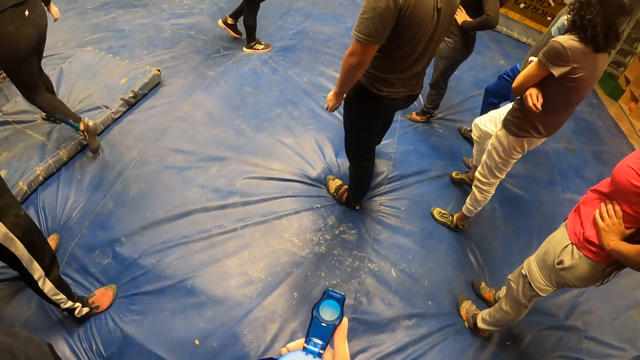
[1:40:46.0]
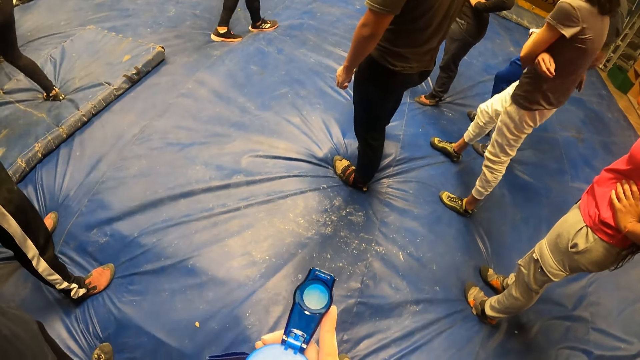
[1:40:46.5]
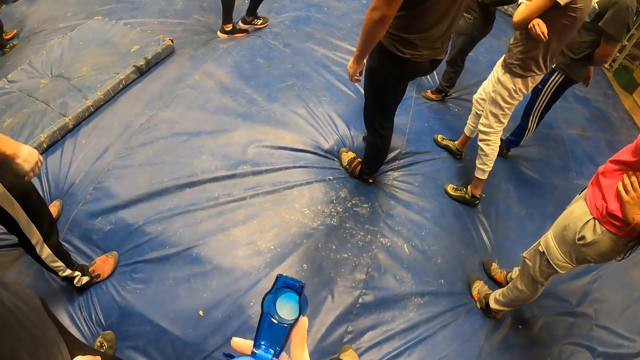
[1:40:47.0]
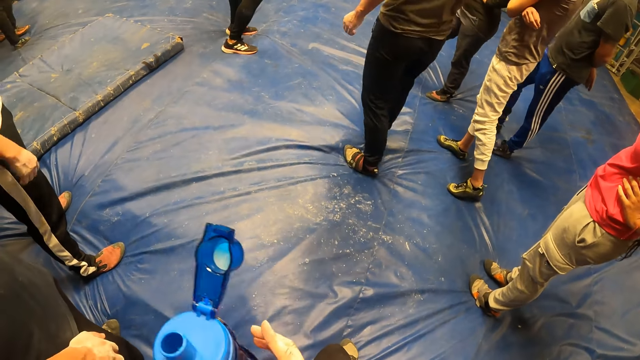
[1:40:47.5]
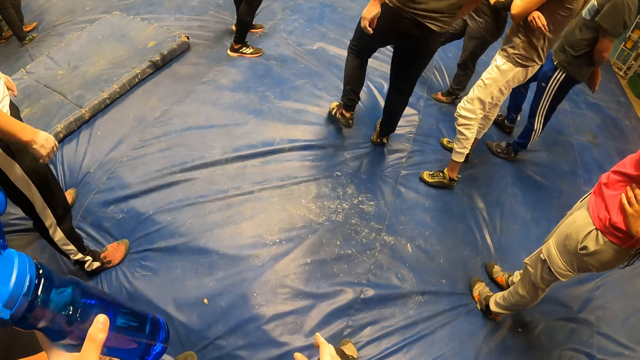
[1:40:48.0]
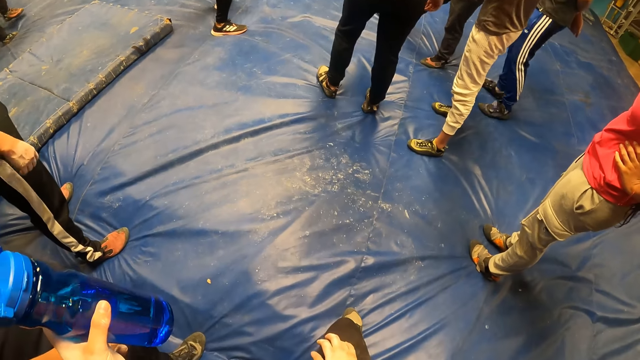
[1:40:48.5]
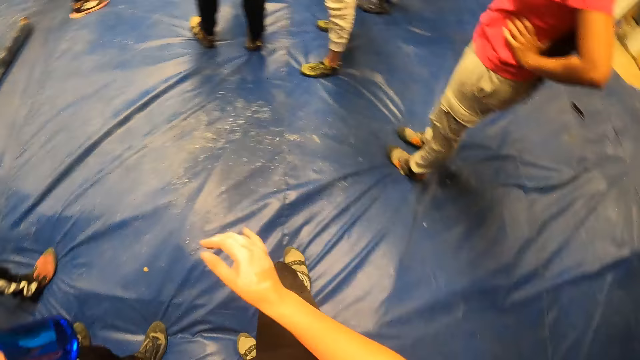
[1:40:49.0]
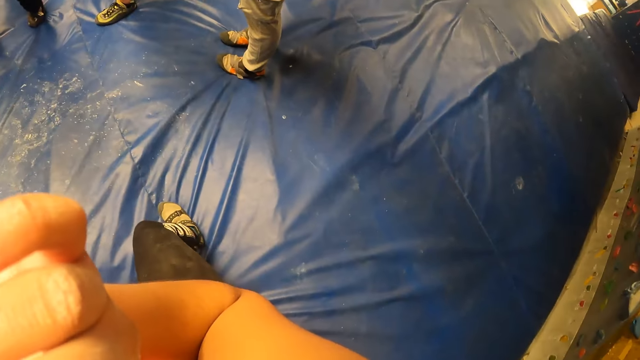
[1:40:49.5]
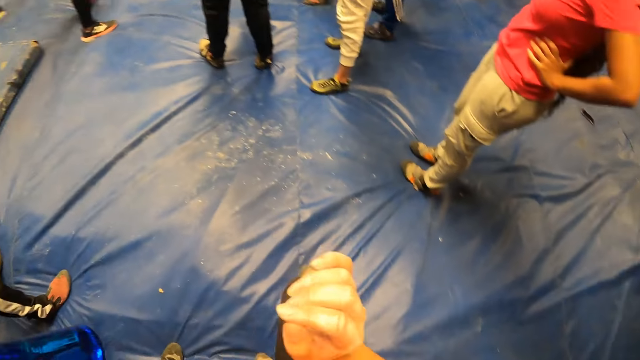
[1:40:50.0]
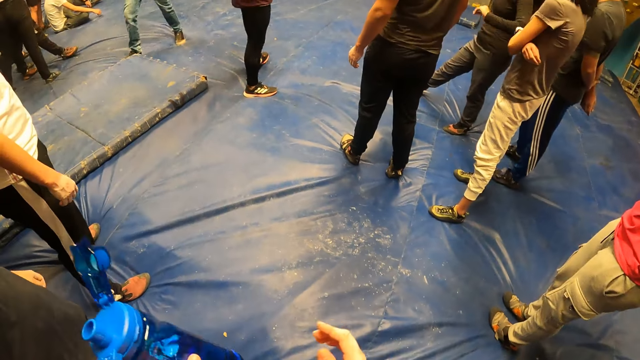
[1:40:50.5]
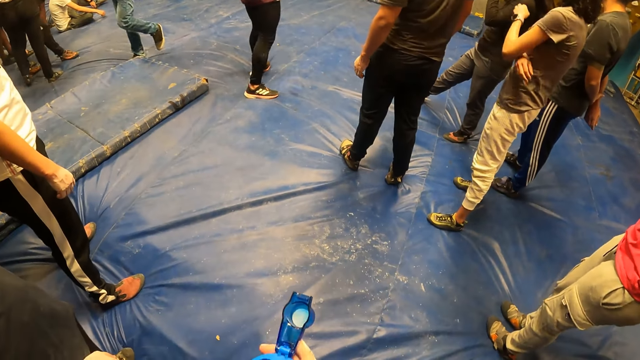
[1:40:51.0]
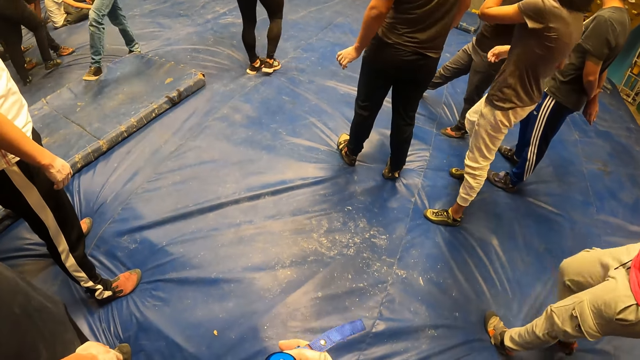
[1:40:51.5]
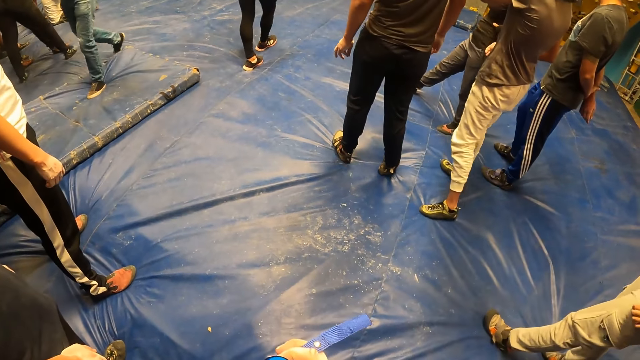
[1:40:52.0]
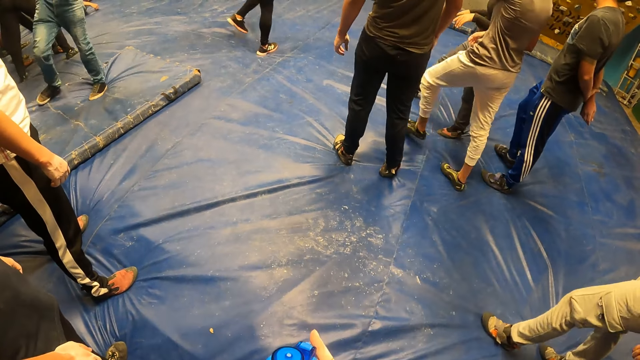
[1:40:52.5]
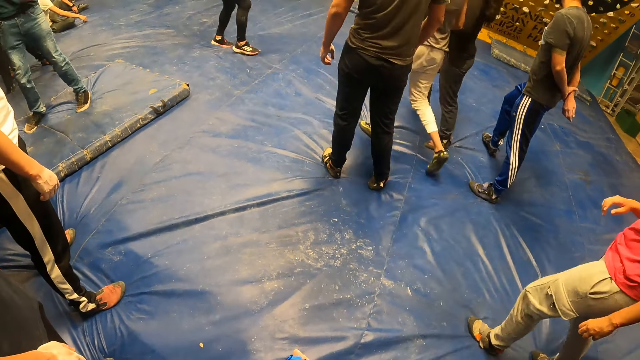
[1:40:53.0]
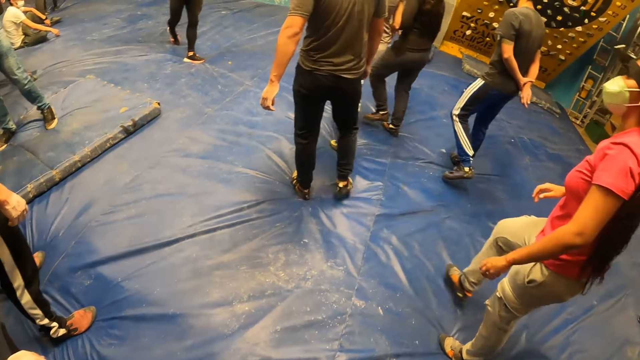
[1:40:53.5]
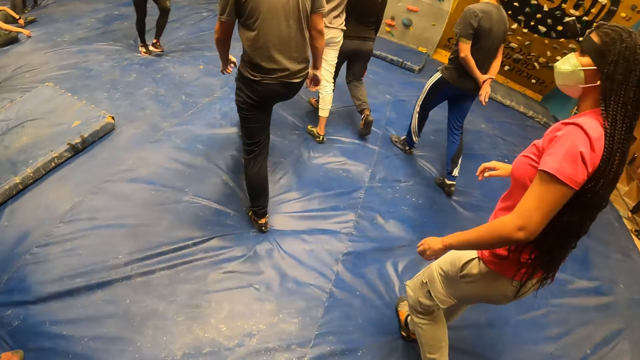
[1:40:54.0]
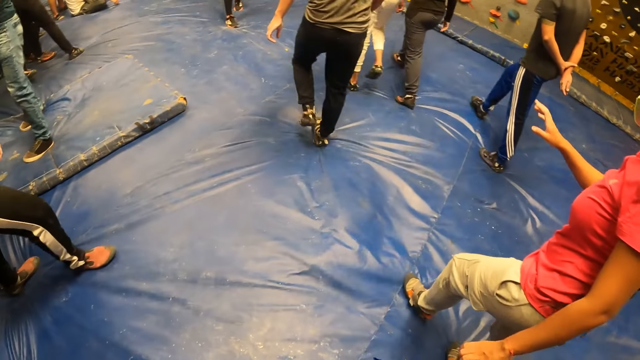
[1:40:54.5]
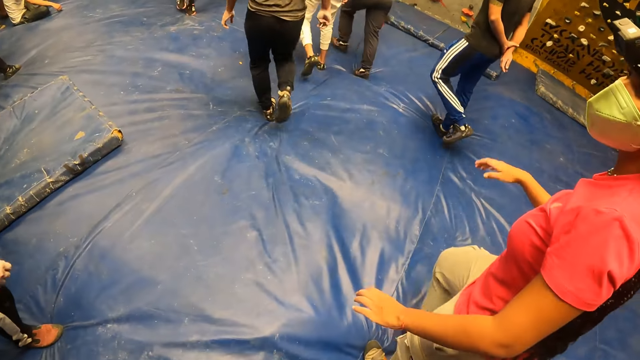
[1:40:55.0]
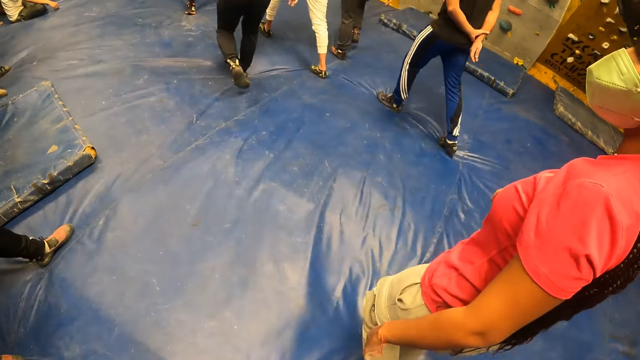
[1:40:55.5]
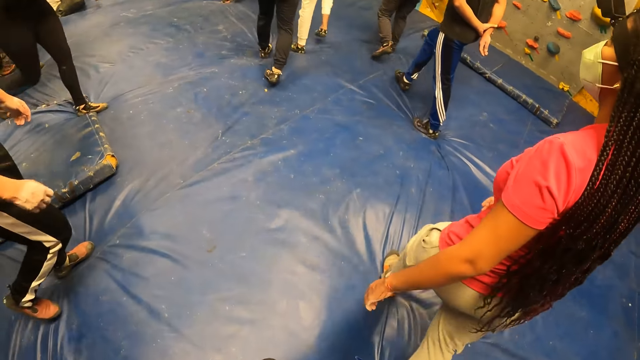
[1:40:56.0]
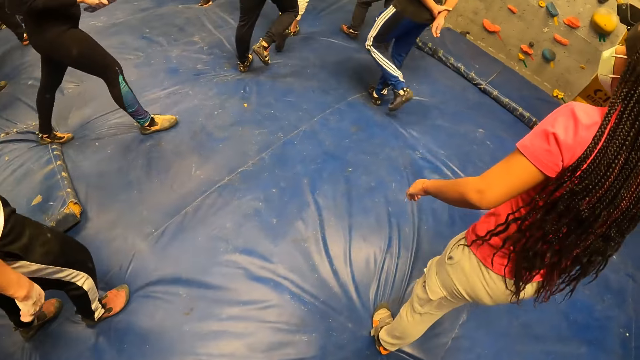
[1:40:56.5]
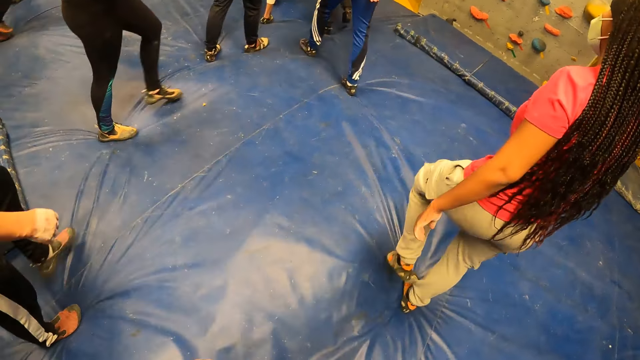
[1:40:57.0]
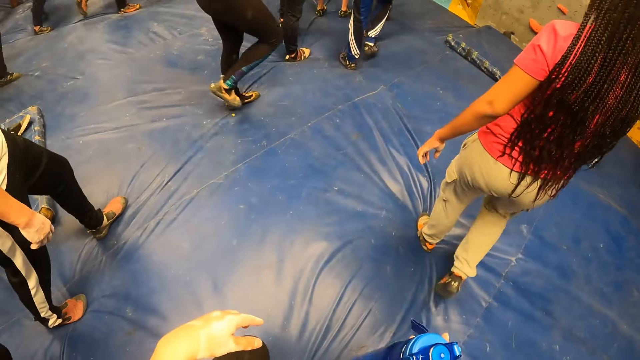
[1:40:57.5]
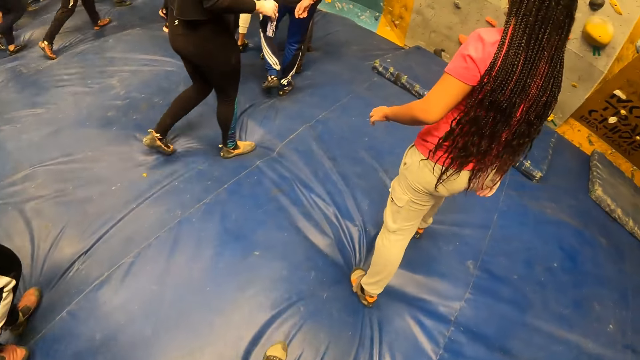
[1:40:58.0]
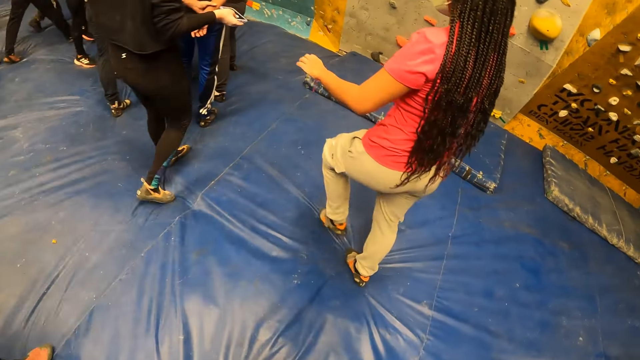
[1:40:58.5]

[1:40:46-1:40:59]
The camera wearer passes the water bottle to his left hand with his right hand. He looks at the bottle. He lifts his hand. He passes the water bottle to his right hand with his left hand. He walks in the room.

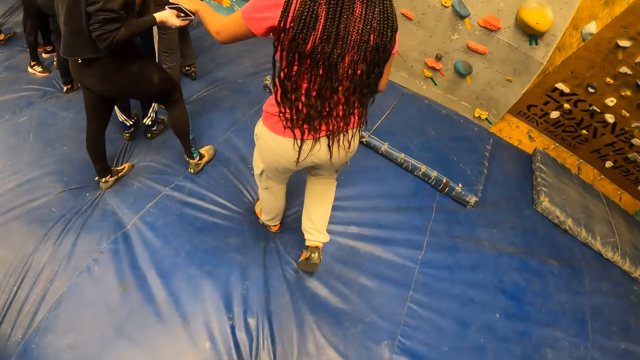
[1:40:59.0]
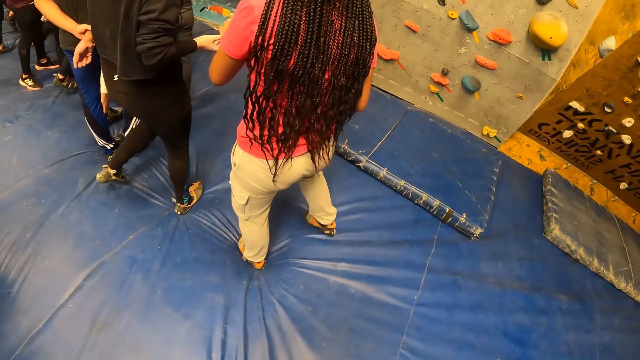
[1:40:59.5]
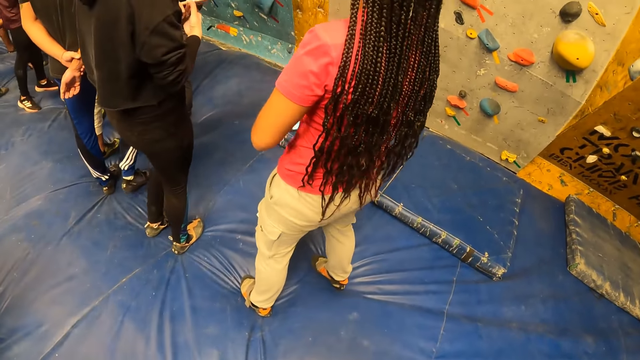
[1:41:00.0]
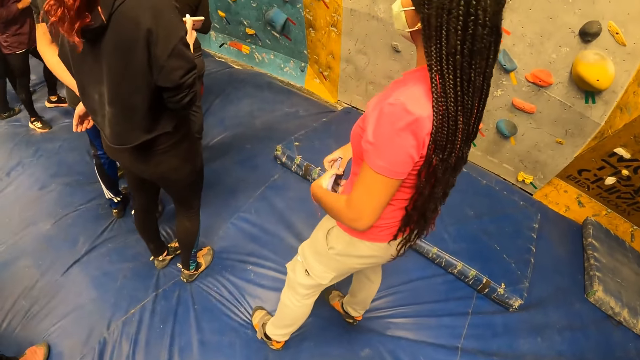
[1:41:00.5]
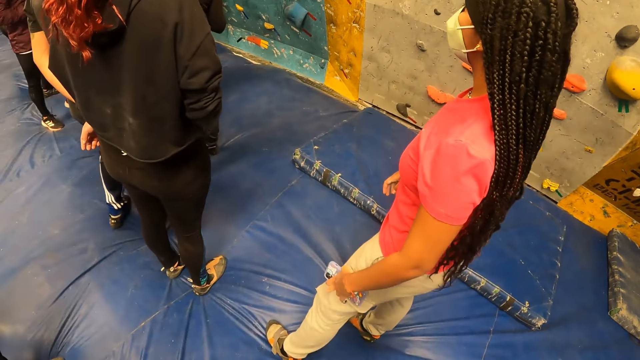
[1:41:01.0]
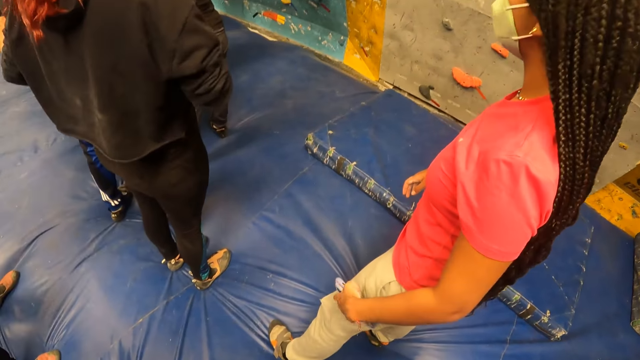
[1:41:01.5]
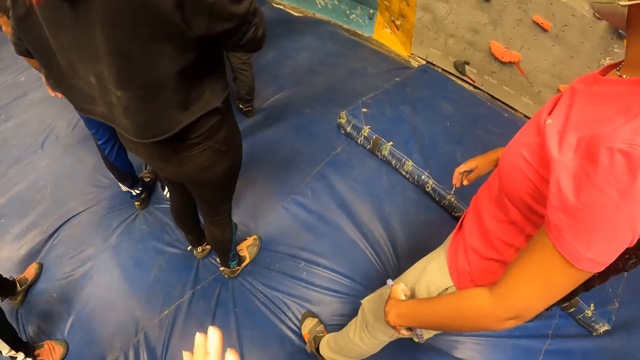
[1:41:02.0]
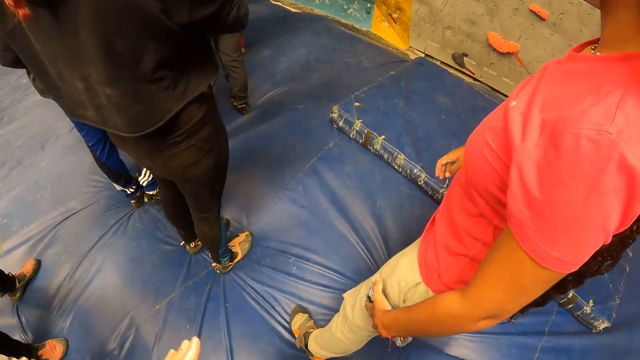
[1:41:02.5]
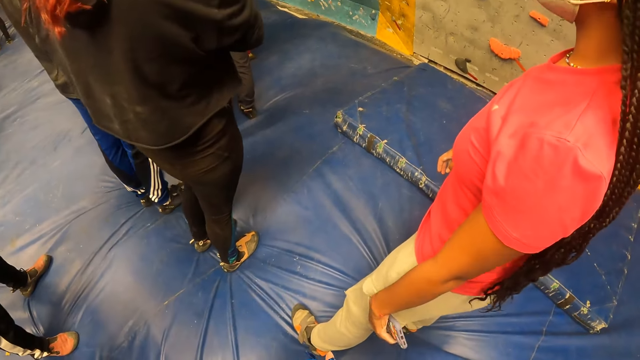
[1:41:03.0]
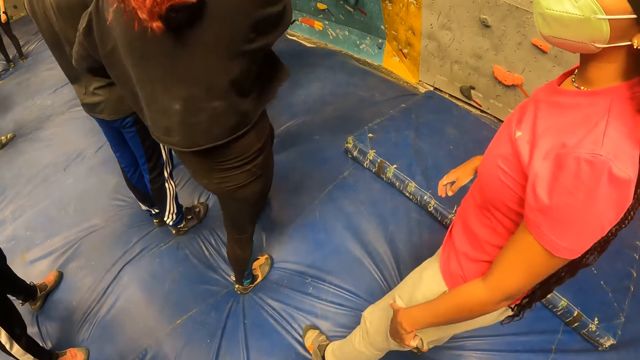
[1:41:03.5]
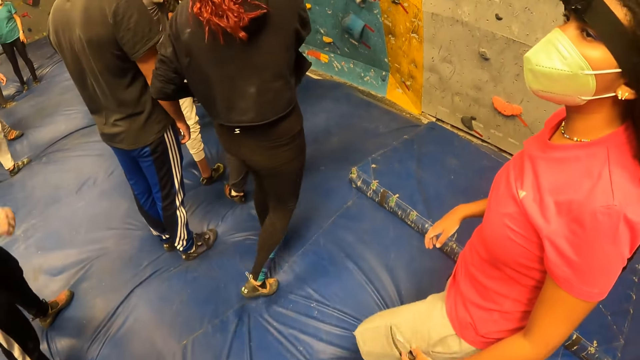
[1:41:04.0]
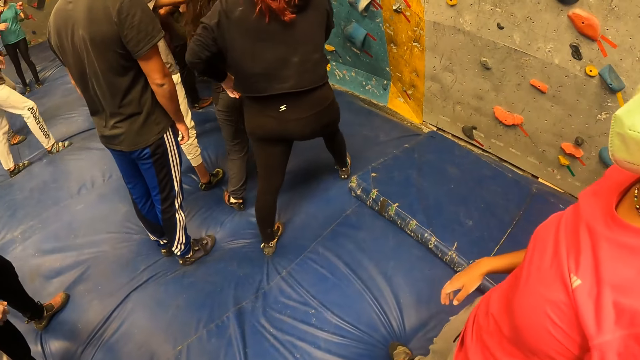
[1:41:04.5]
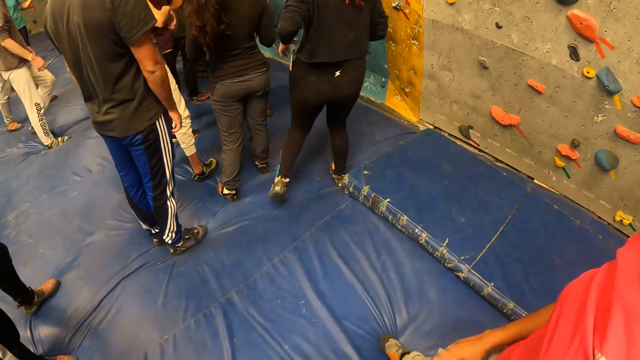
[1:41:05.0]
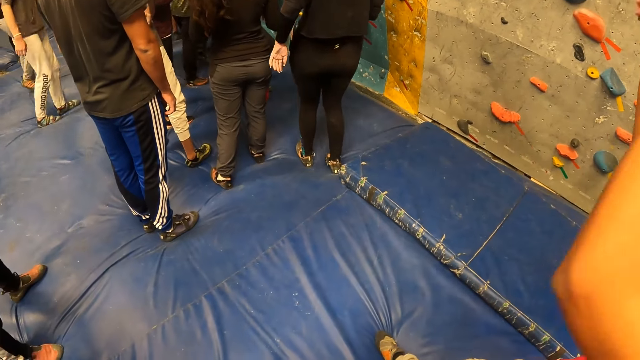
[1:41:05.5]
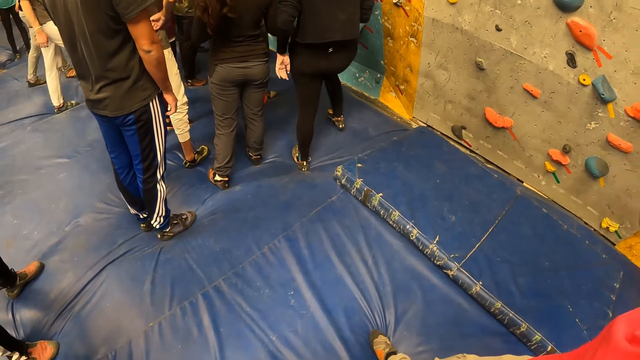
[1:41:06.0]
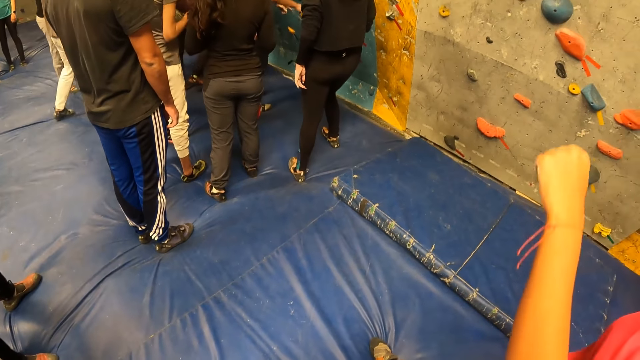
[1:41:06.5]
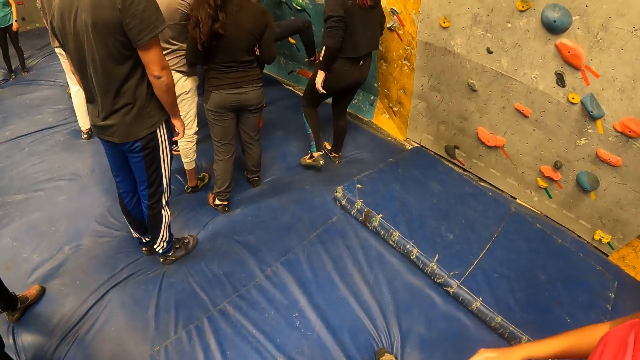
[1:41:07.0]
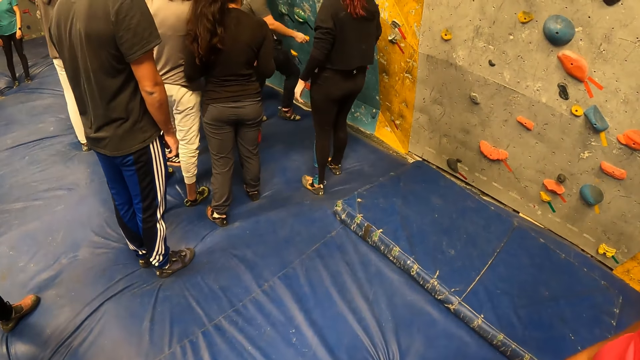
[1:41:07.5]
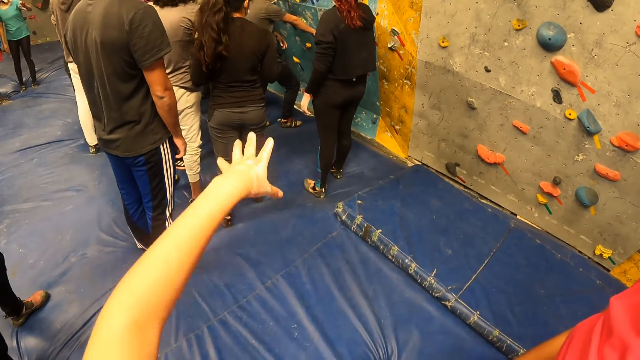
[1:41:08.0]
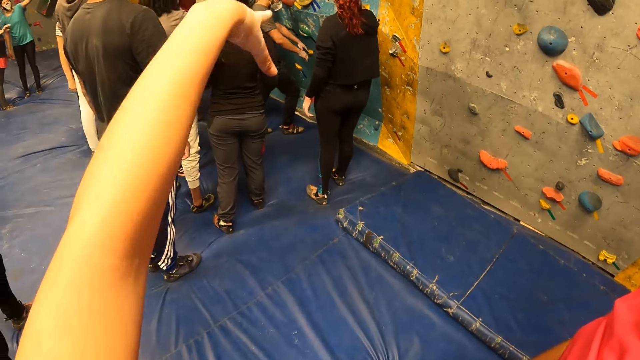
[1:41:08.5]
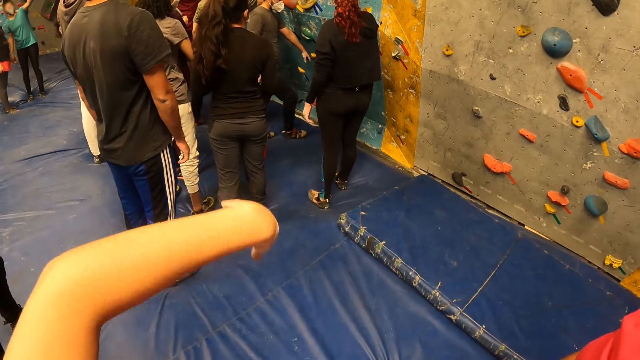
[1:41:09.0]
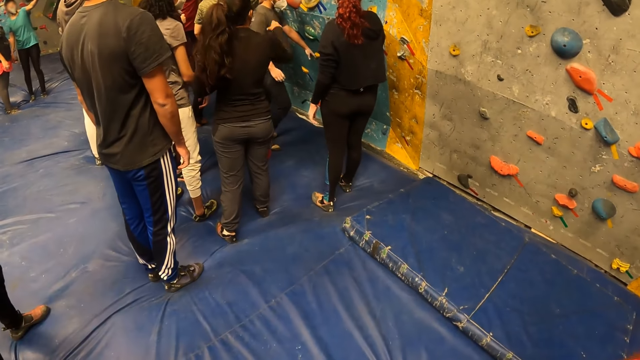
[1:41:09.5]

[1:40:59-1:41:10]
The camera wearer looks around the room. A woman interacts with the camera wearer. The camera wearer interacts with the woman. He lifts his hand.
